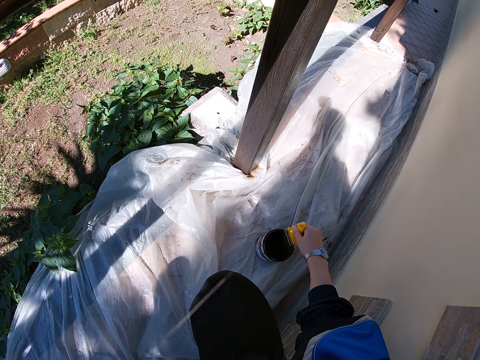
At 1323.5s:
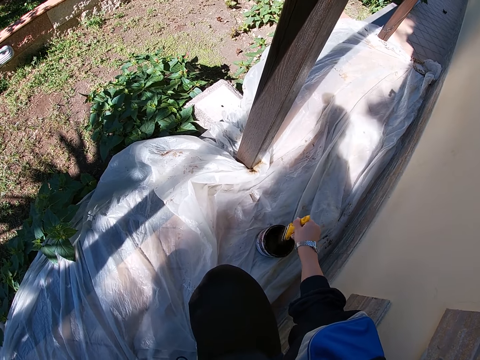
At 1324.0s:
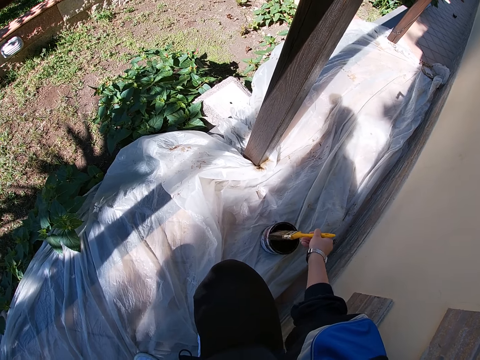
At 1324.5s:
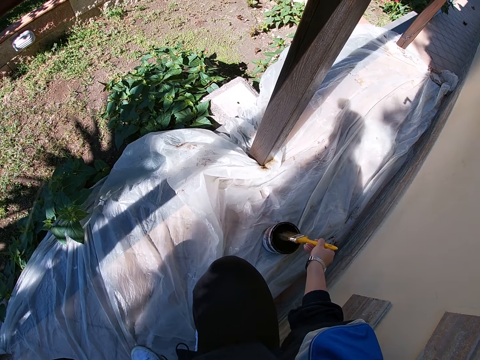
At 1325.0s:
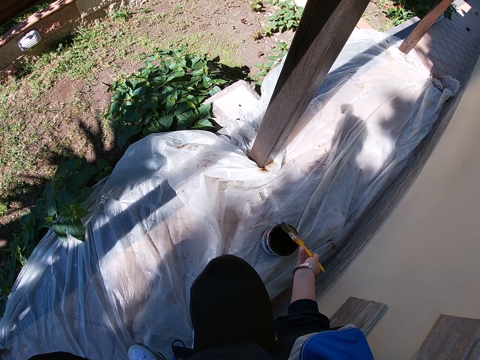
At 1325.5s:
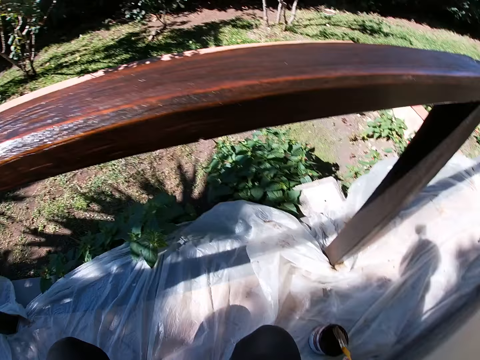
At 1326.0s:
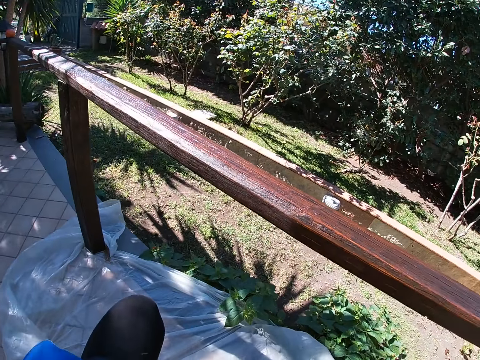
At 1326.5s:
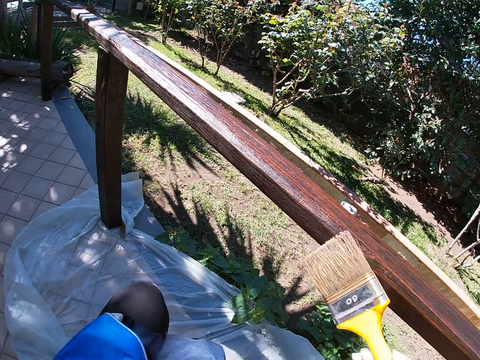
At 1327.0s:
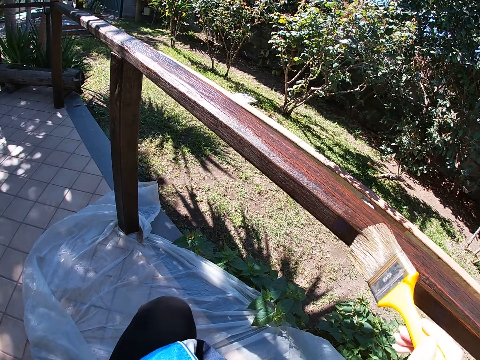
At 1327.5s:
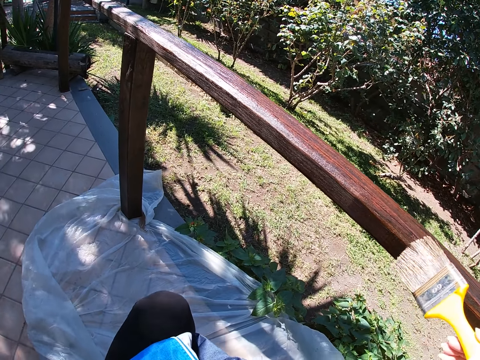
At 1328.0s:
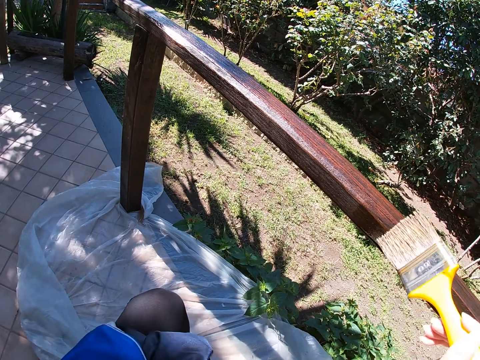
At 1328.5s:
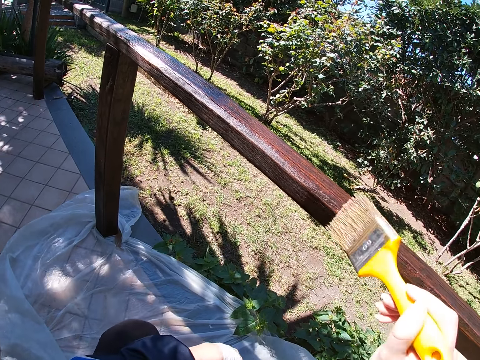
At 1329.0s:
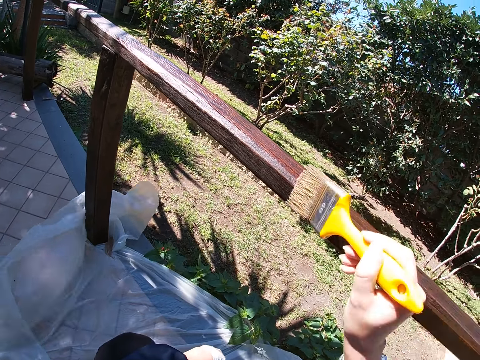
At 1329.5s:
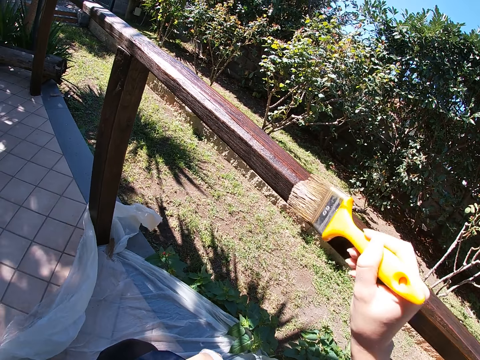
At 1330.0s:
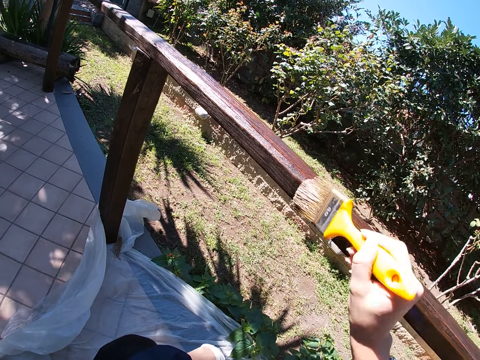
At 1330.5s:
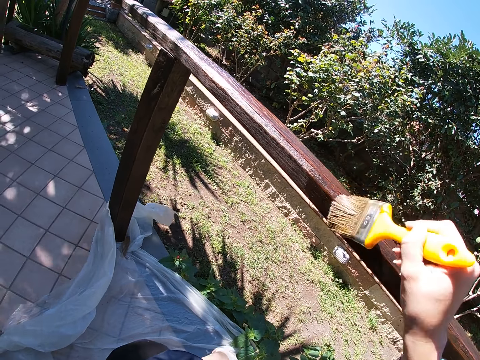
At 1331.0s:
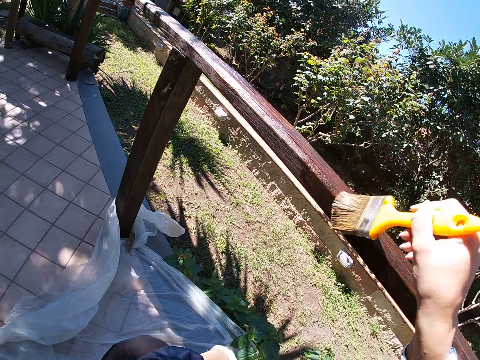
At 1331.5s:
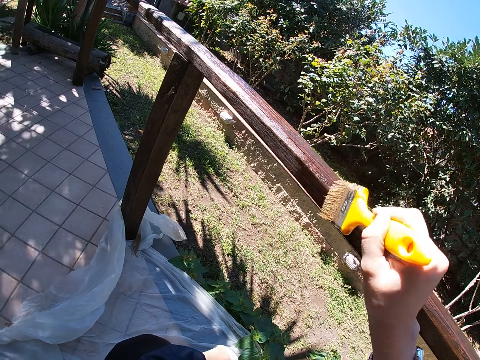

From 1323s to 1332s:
The camera wearer paints the upper part of the front yard fence with the paint brush.

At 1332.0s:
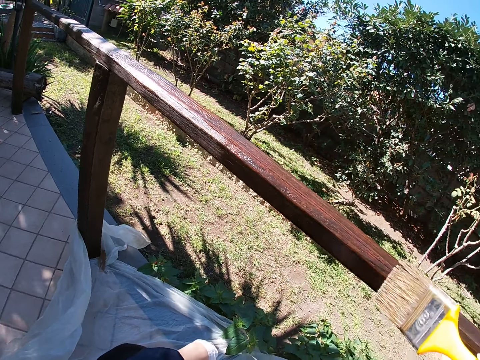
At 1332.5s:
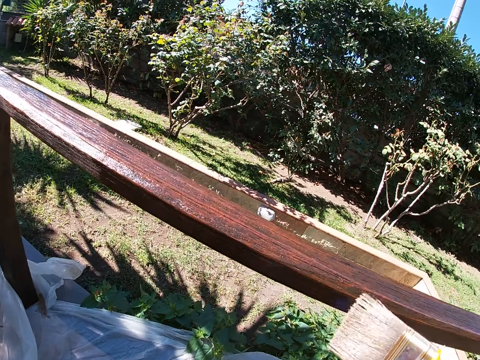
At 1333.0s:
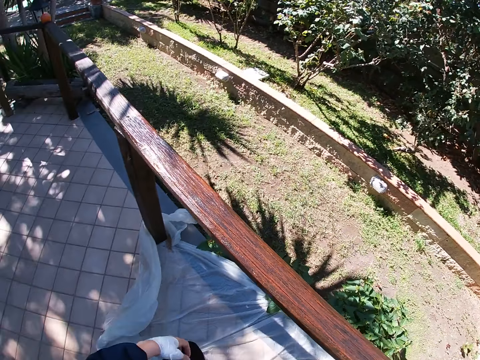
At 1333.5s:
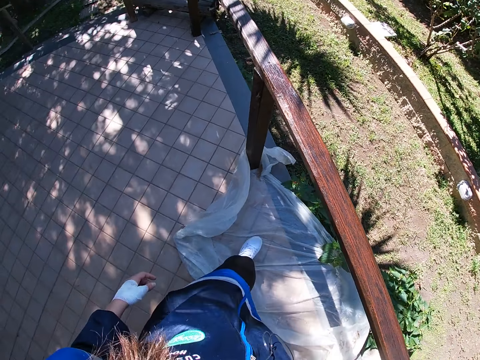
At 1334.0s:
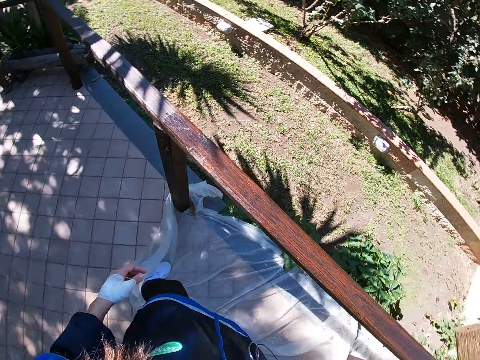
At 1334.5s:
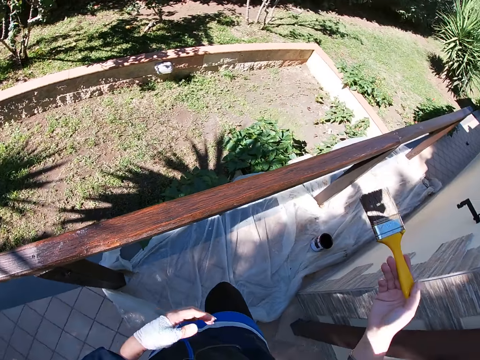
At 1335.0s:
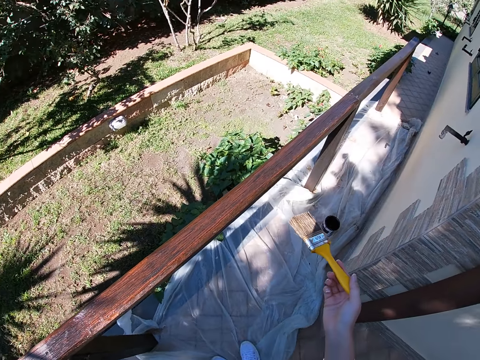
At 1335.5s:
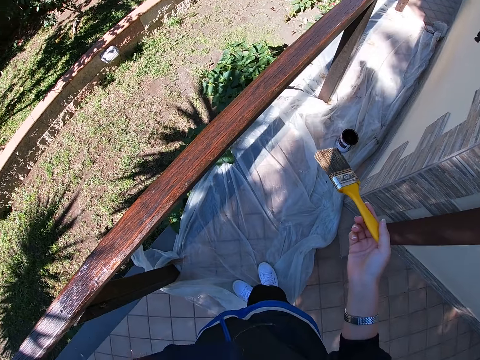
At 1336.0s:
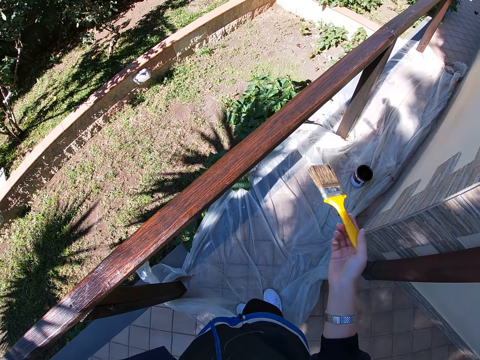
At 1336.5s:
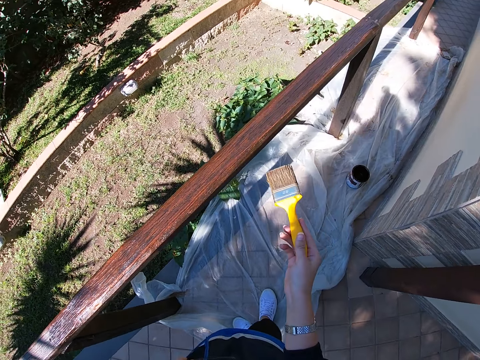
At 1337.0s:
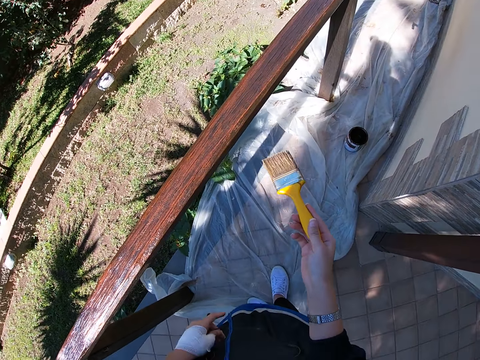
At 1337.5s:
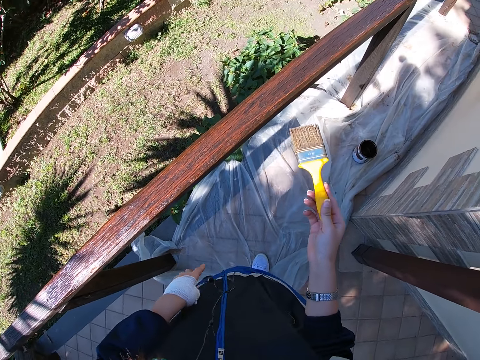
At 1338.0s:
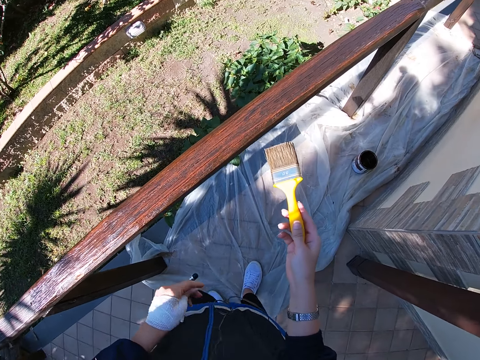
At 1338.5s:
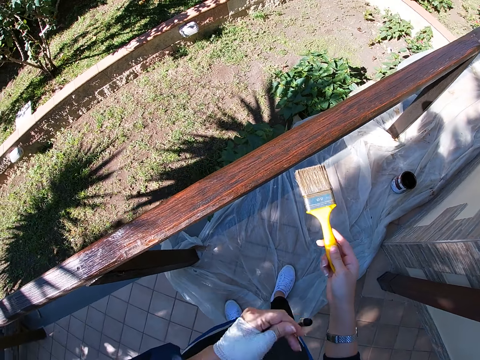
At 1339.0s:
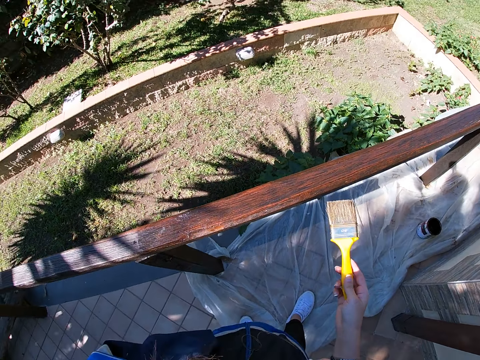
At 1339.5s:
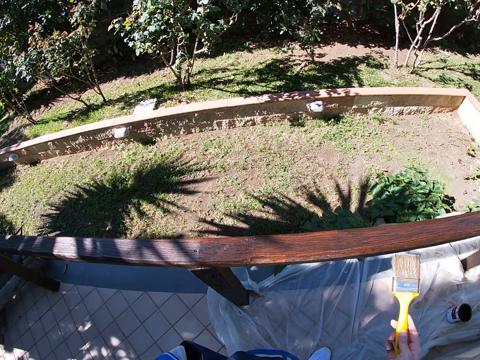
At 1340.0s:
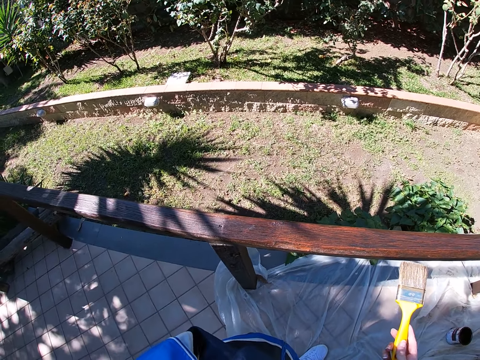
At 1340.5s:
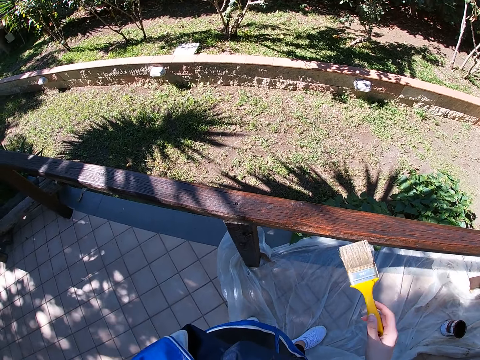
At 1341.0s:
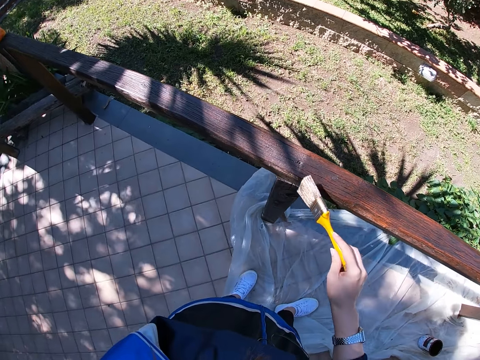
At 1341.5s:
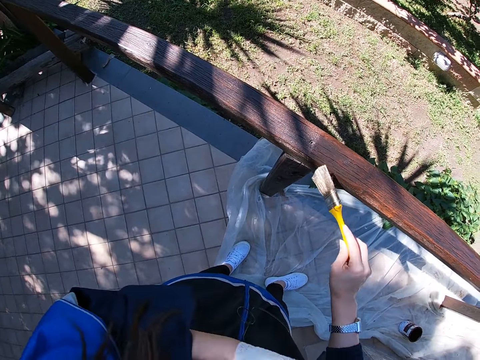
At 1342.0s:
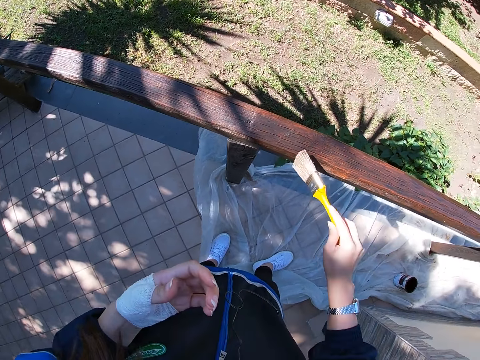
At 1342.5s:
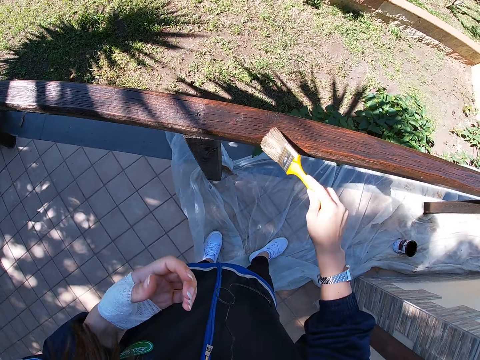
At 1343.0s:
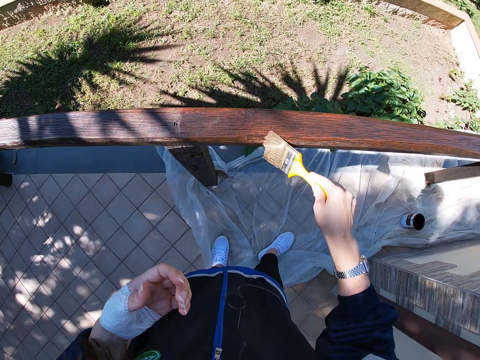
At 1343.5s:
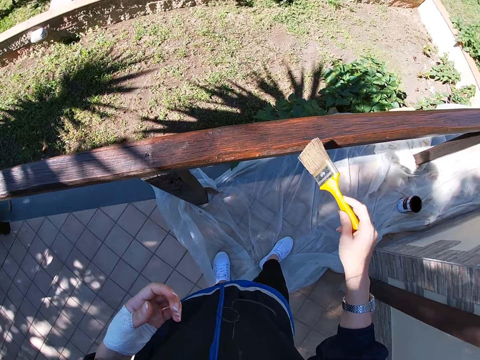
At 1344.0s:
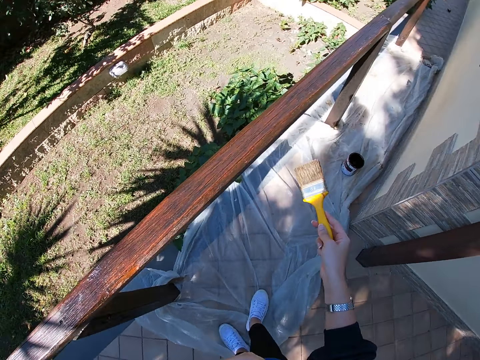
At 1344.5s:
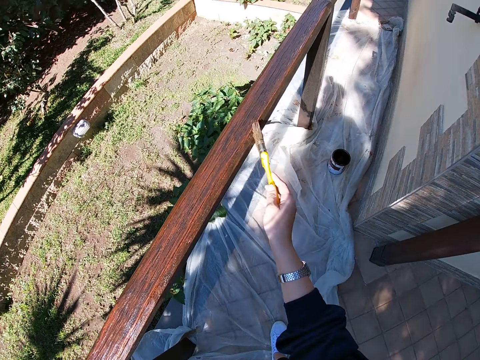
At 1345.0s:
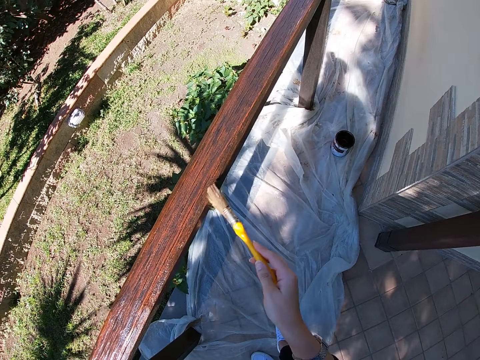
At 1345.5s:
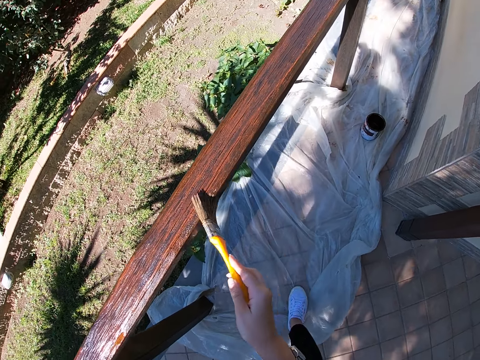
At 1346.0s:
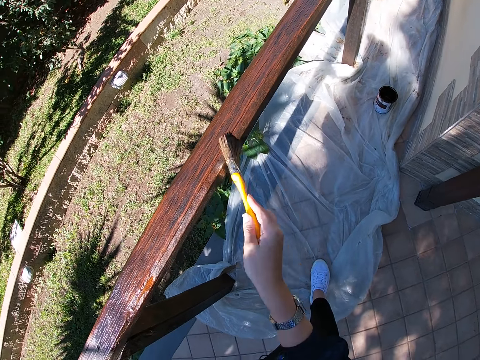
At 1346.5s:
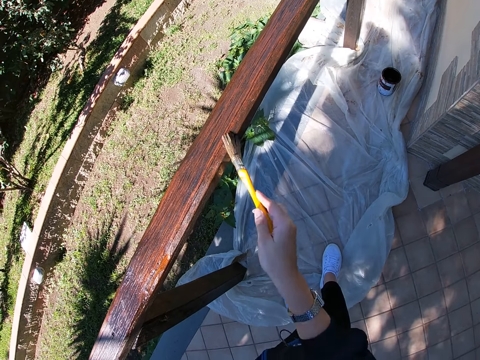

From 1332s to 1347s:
The camera wearer stands up. They adjust the nylon with their legs. They touch their earphones. They paint the upper part of the front yard fence with the paint brush.

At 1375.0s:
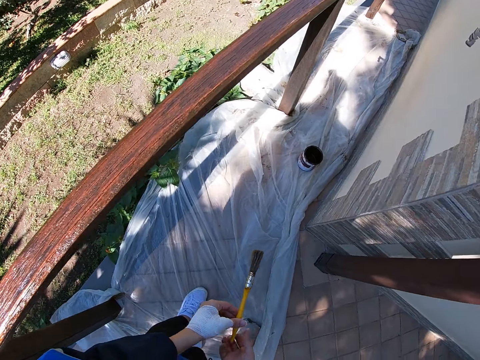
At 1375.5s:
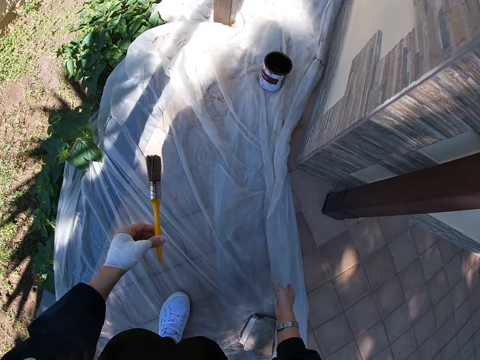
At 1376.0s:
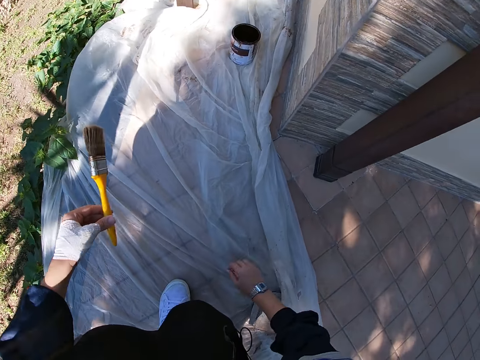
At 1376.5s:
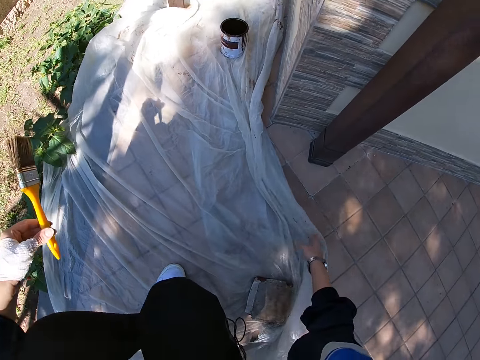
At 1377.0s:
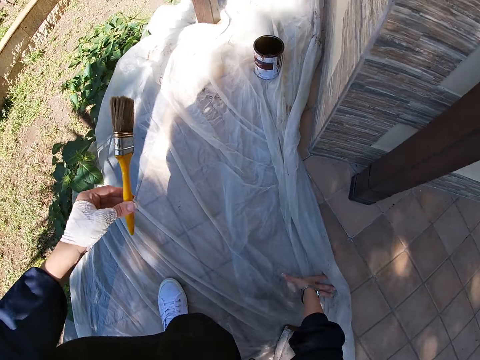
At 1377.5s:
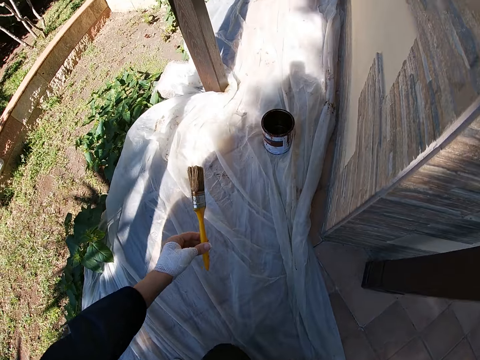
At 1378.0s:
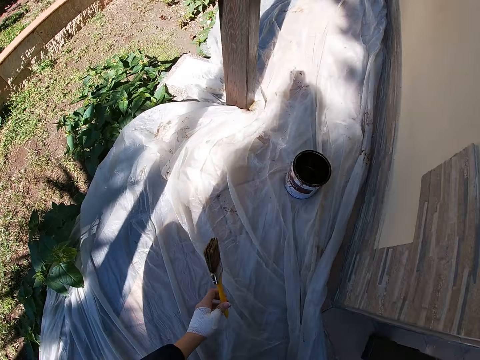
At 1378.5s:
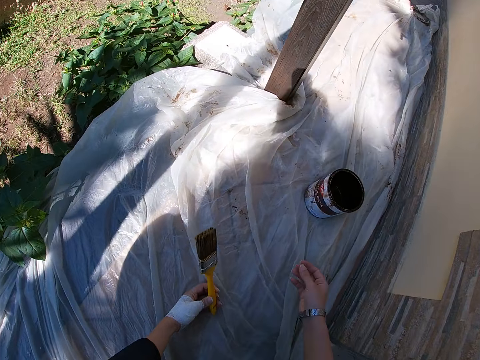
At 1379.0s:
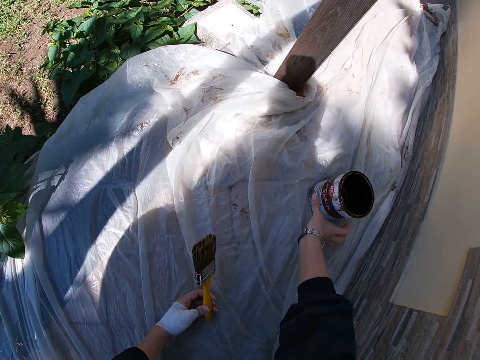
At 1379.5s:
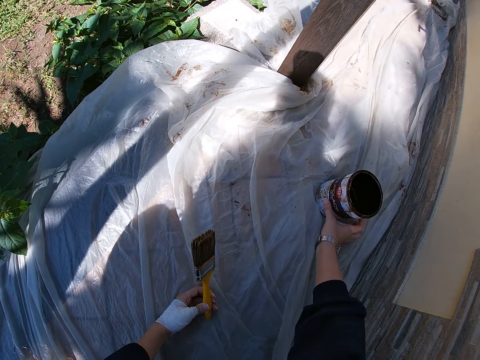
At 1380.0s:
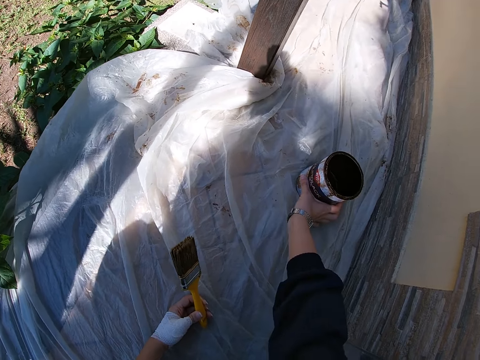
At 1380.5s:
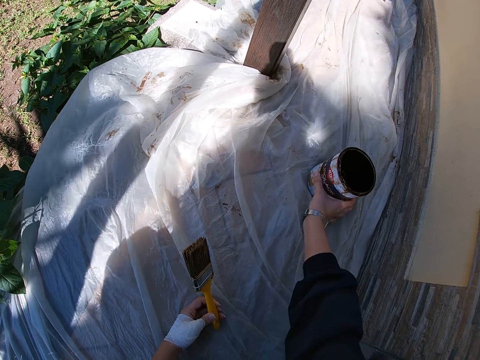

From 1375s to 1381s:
The camera wearer pulls the polythene paper to the side. He adjusts the tarpaulin on the floor with his right hand. He sits on the floor. He picks up the paint container from the floor. He carries the paint.
